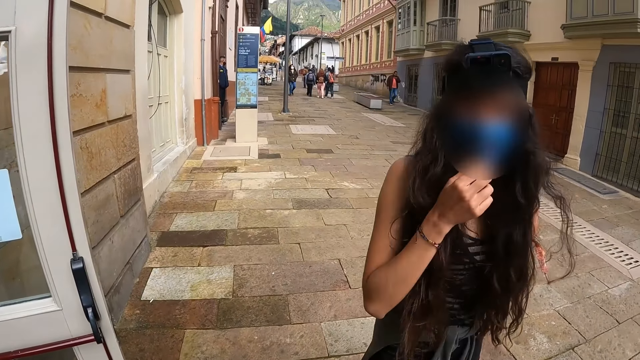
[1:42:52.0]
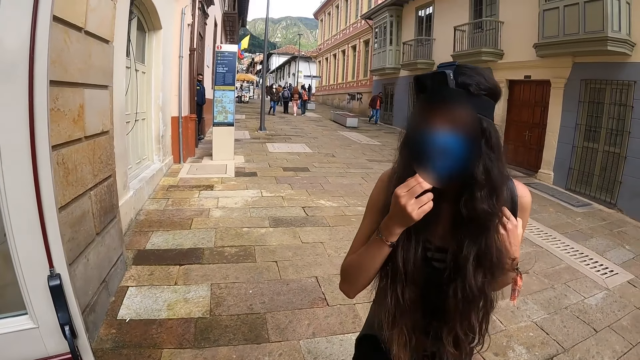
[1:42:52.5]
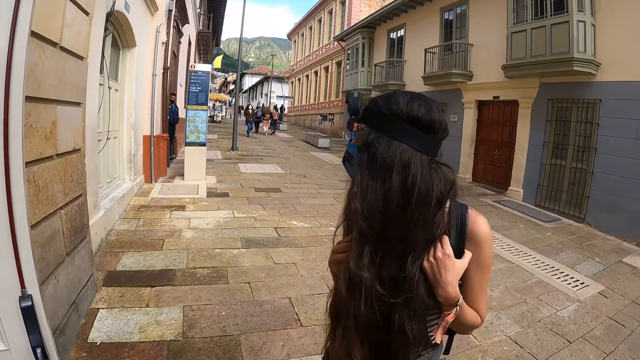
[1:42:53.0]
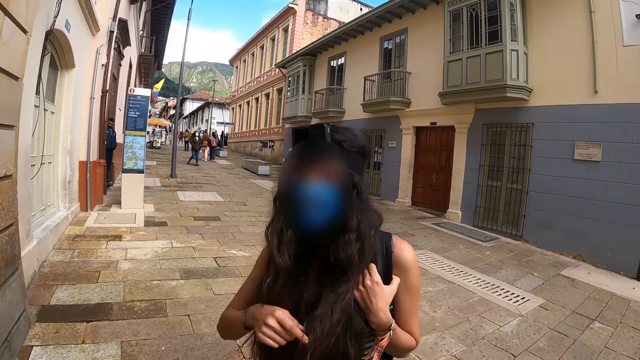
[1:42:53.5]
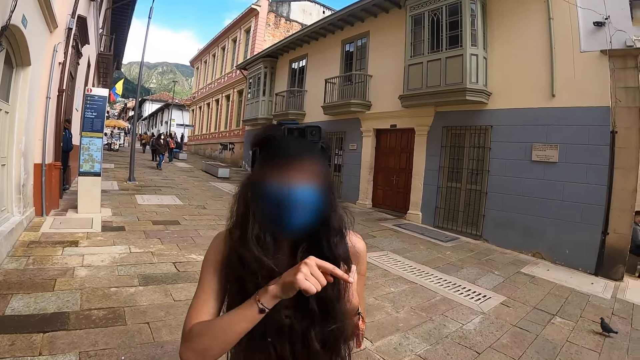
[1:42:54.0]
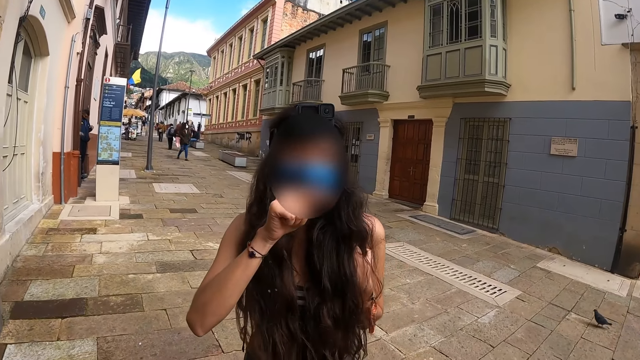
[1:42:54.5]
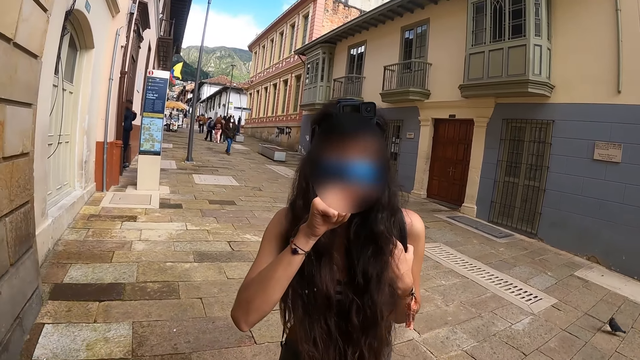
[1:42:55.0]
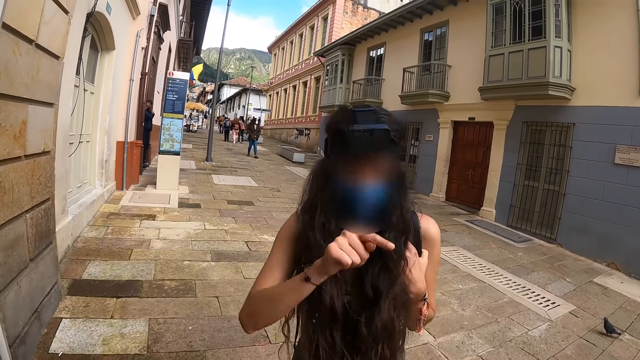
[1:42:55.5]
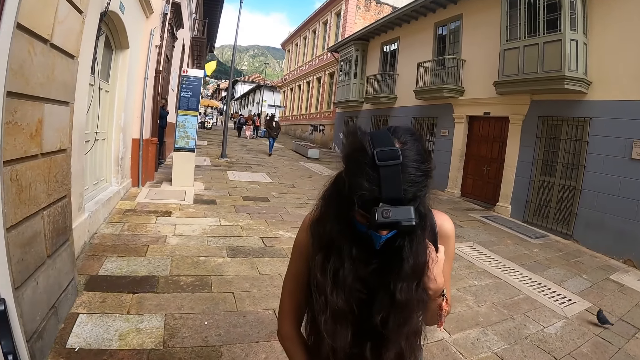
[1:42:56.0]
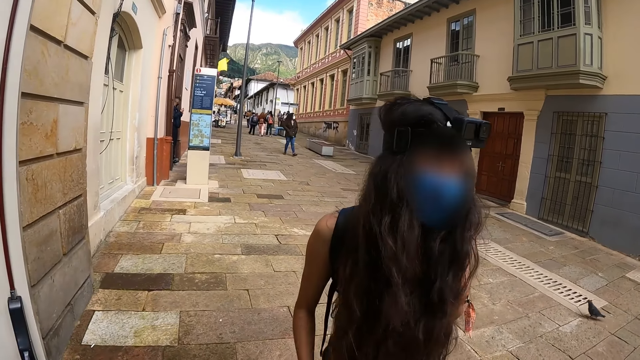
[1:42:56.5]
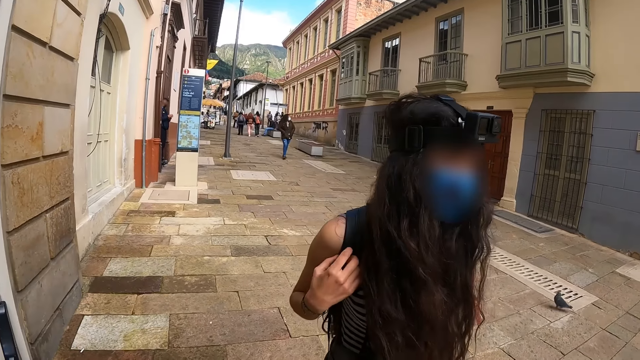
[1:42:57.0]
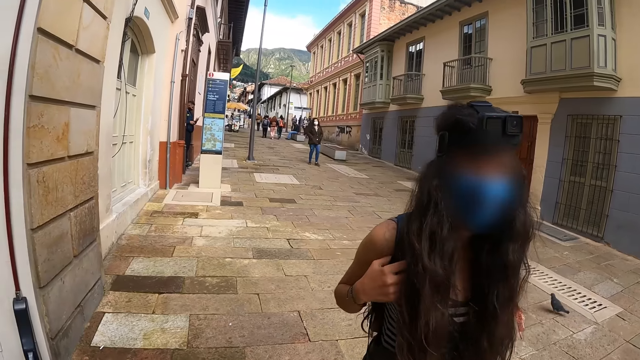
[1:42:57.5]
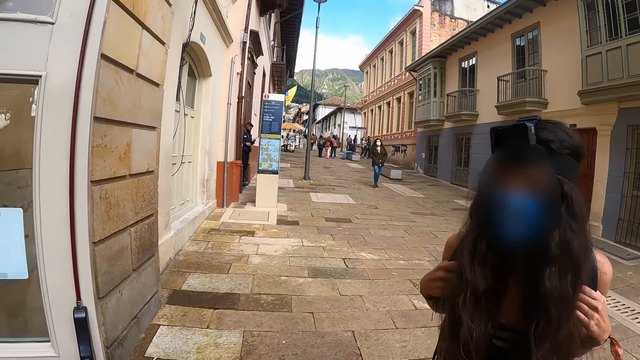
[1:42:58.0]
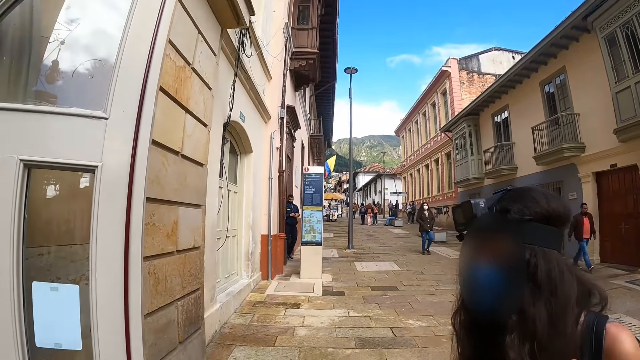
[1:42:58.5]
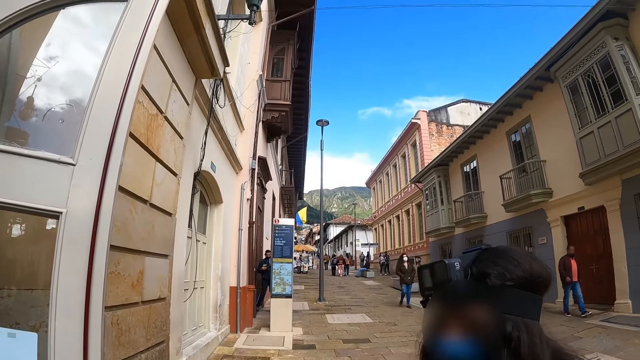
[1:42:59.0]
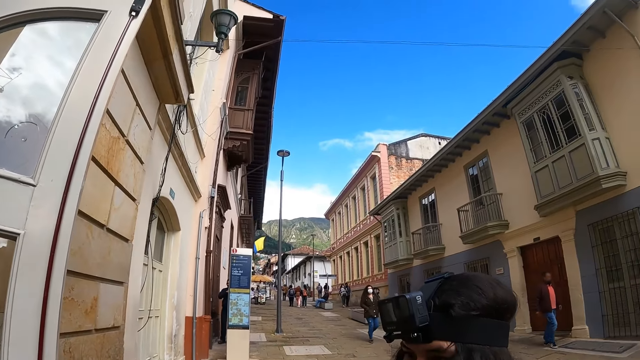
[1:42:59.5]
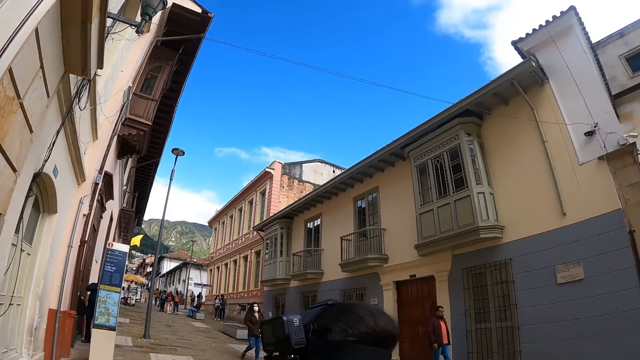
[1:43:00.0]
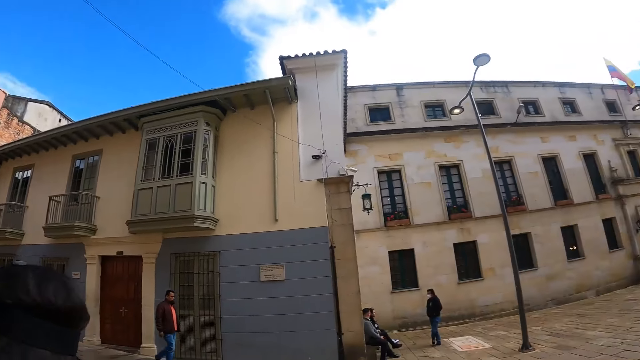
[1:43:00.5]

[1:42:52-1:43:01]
The camera wearer converses with a person.

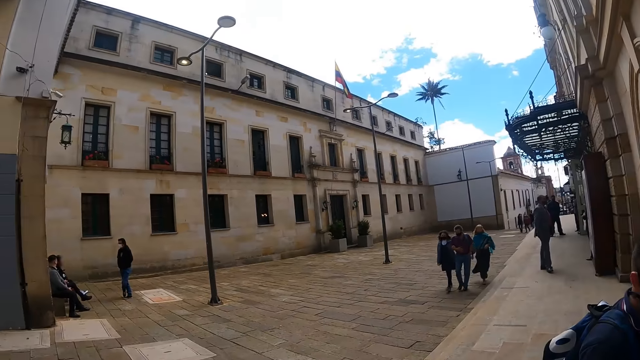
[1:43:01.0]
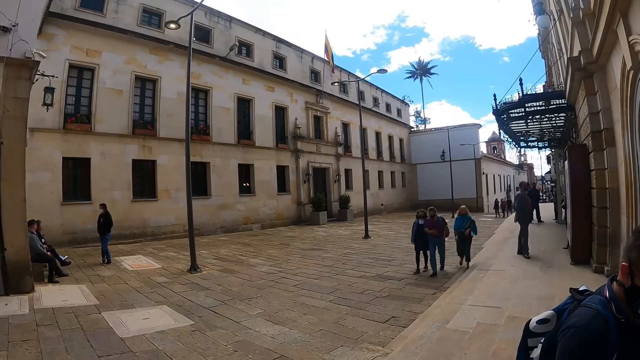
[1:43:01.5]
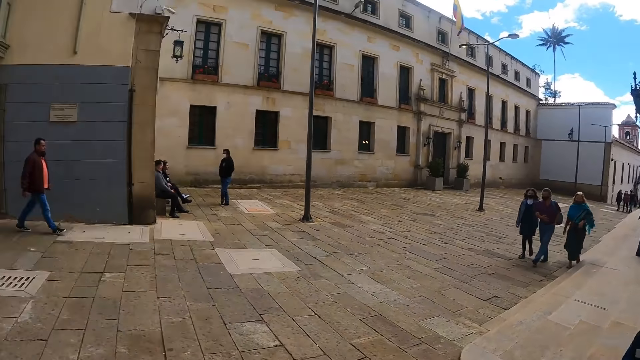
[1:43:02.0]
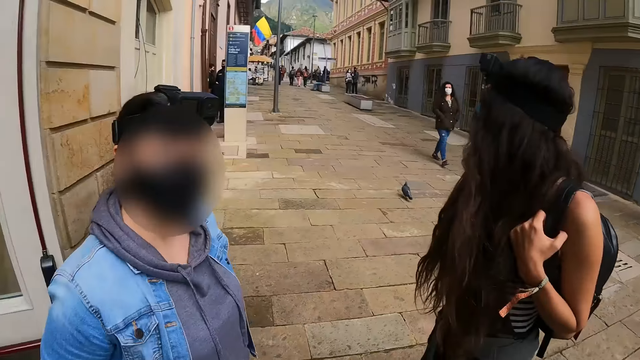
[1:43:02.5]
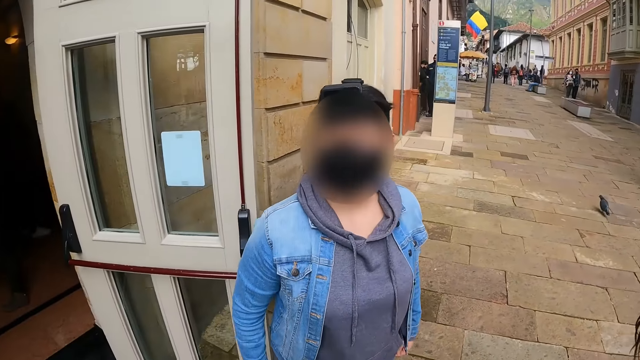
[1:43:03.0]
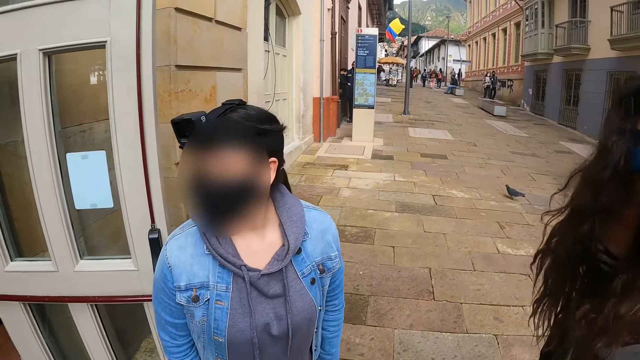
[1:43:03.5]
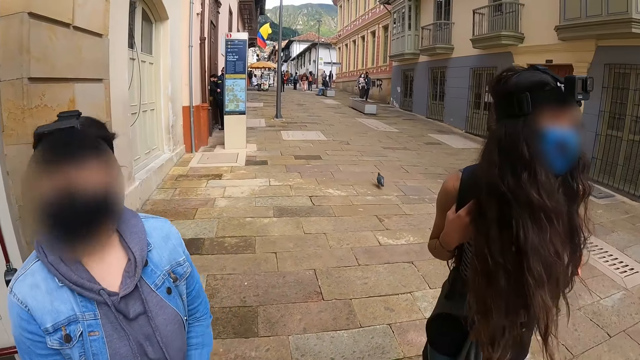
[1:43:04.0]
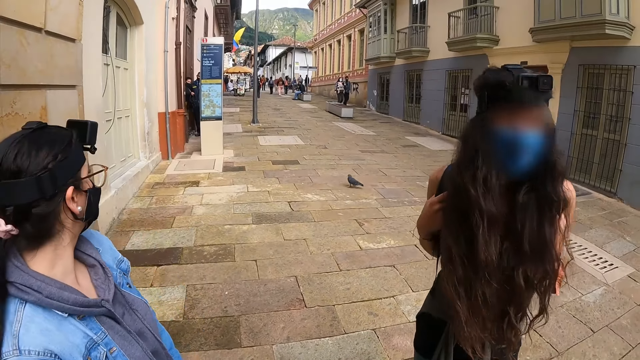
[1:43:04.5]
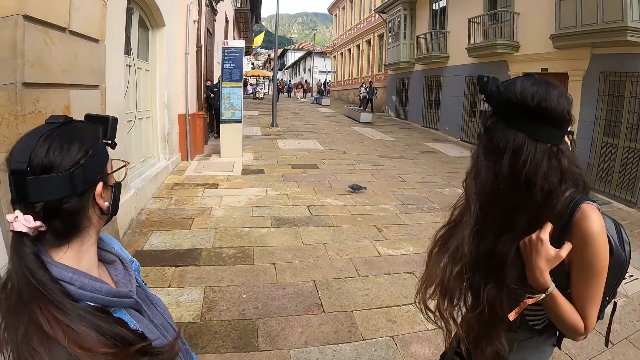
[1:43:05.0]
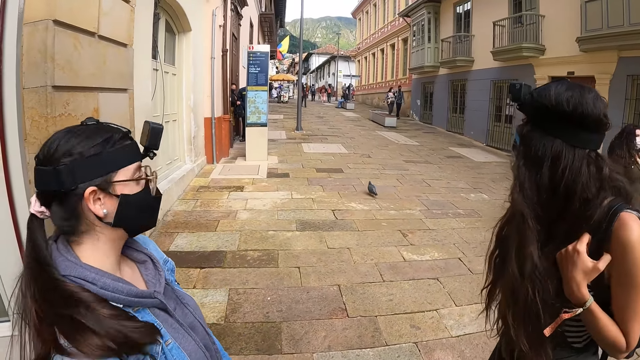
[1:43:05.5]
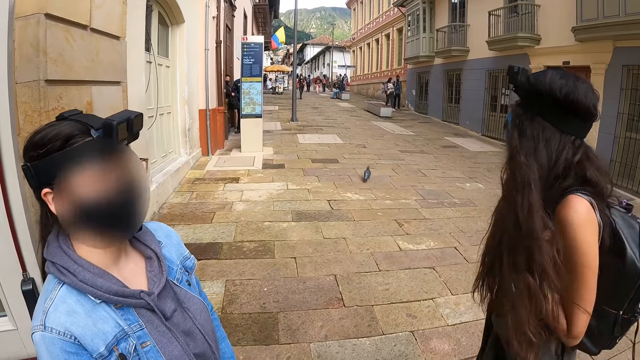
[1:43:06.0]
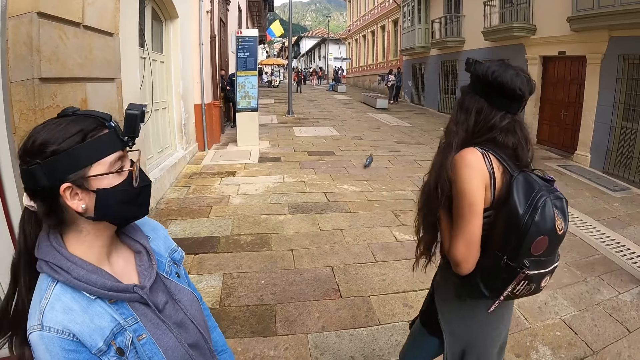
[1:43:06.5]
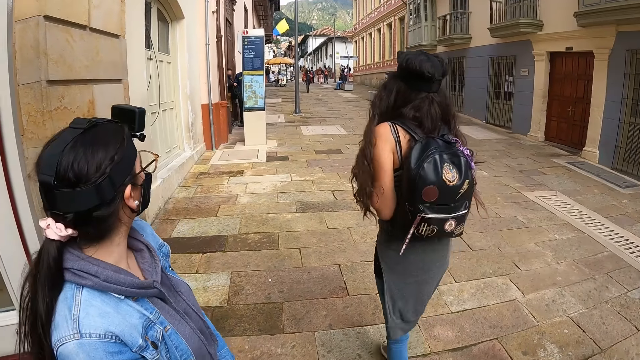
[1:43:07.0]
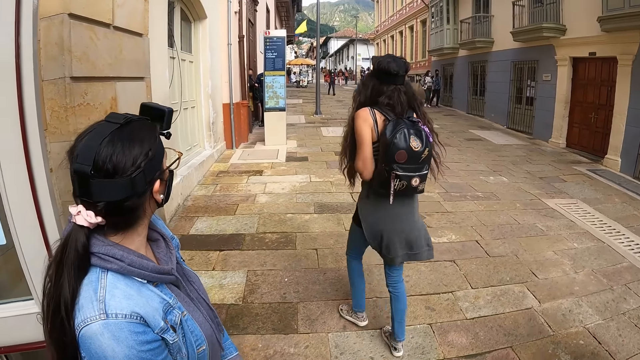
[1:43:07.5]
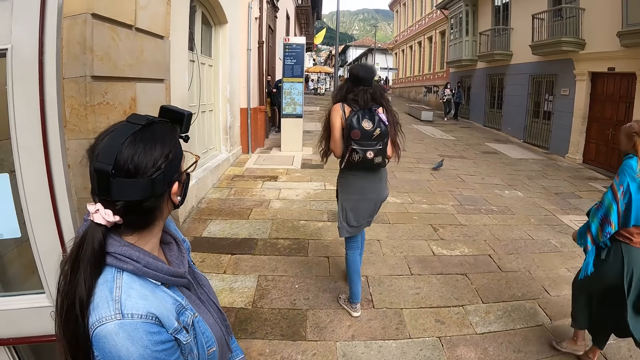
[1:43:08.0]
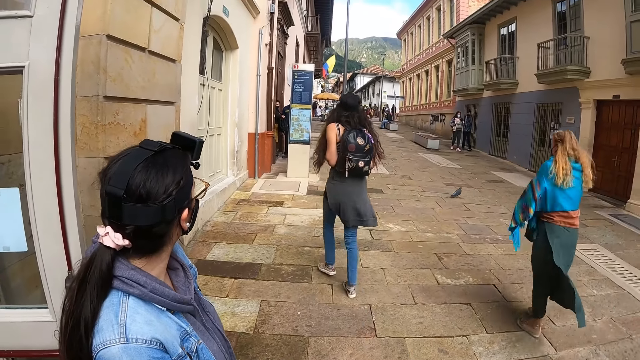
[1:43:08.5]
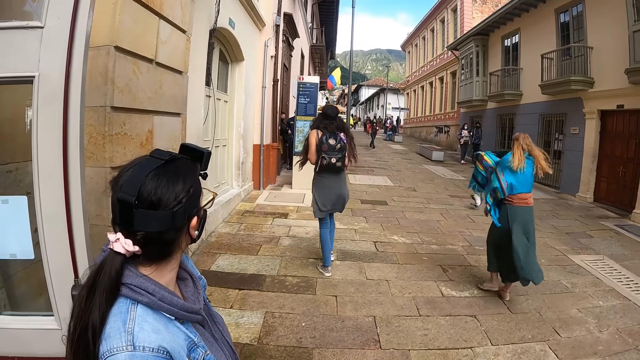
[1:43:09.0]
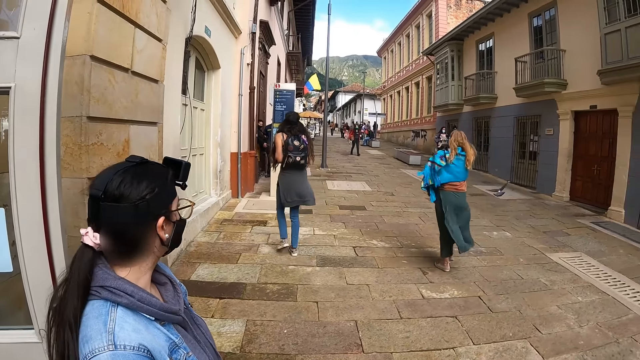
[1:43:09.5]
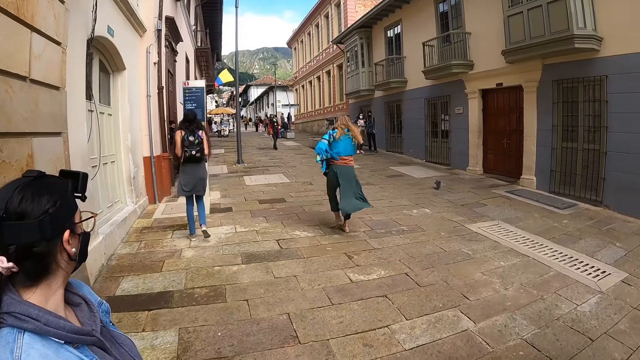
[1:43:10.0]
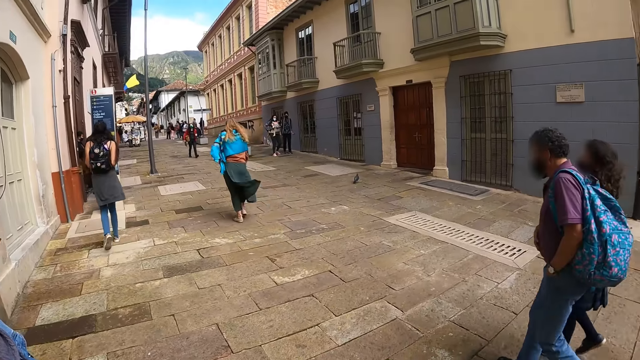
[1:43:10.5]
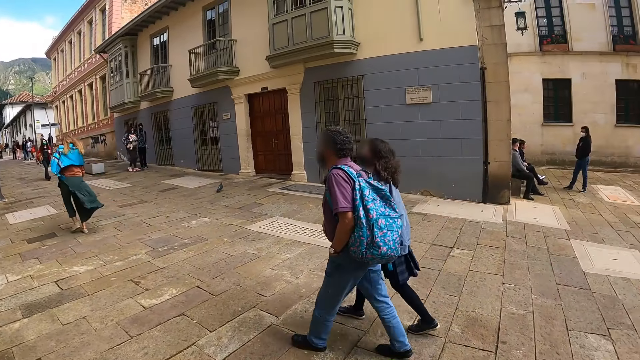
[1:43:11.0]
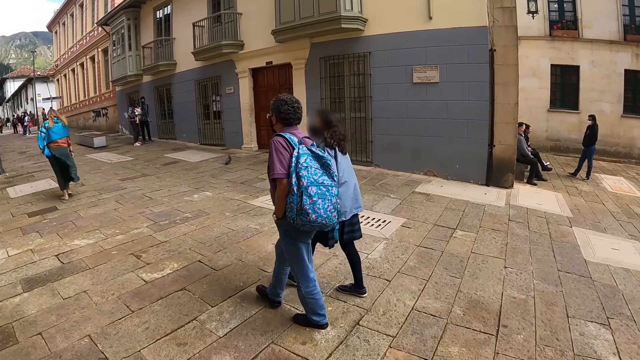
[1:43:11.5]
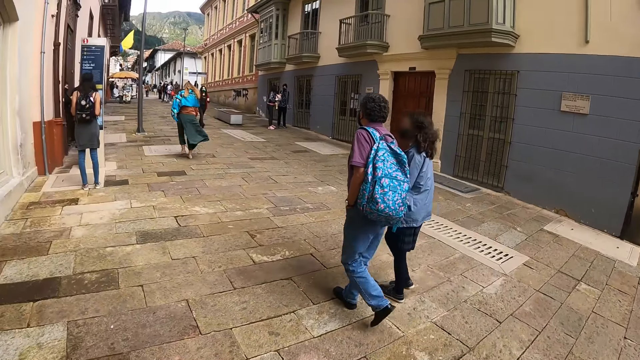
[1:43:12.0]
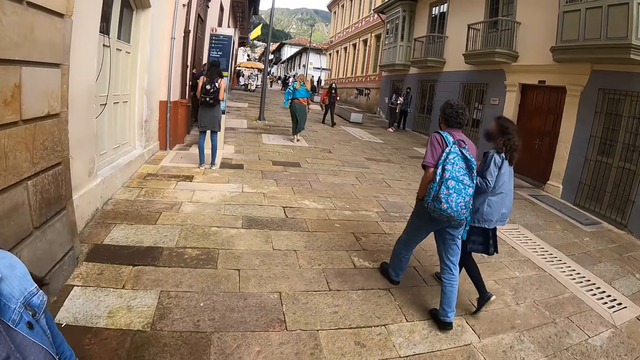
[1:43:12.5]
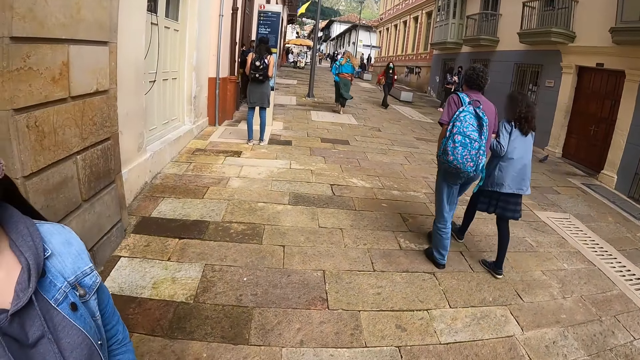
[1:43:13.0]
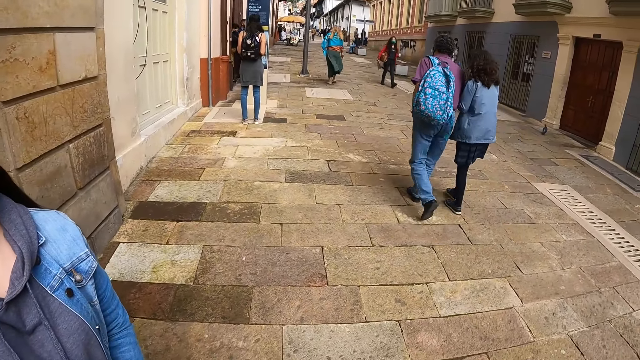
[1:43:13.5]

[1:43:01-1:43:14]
The camera wearer looks around. They converse with a woman. A person walks towards the poster.
